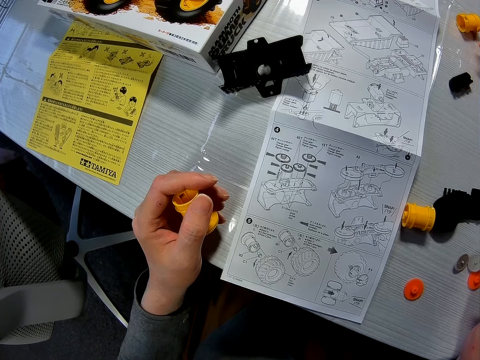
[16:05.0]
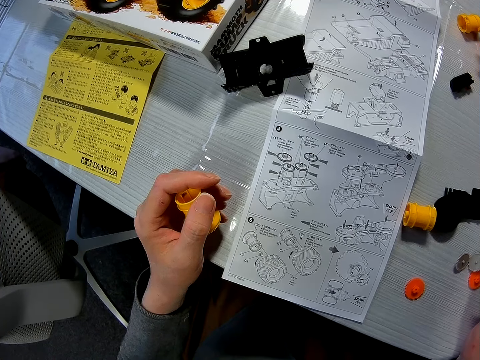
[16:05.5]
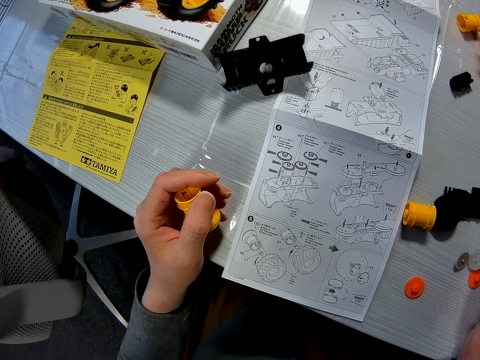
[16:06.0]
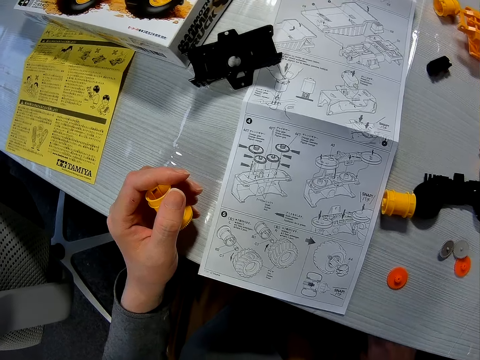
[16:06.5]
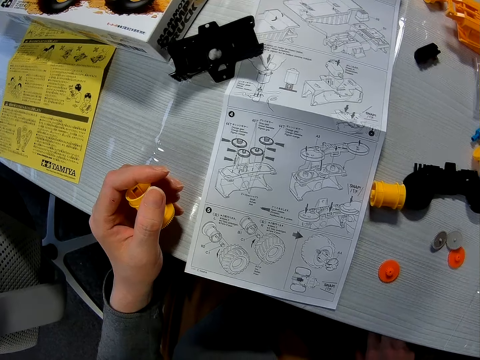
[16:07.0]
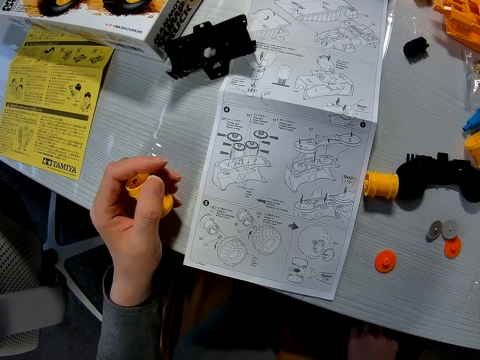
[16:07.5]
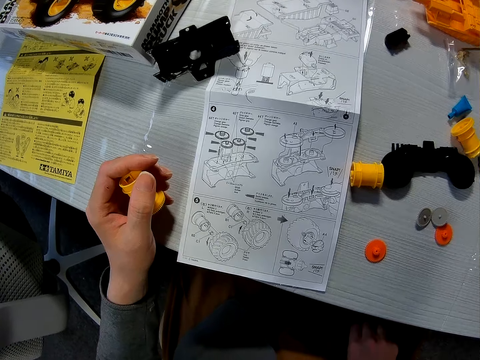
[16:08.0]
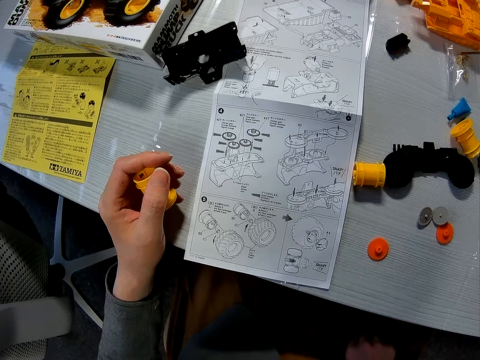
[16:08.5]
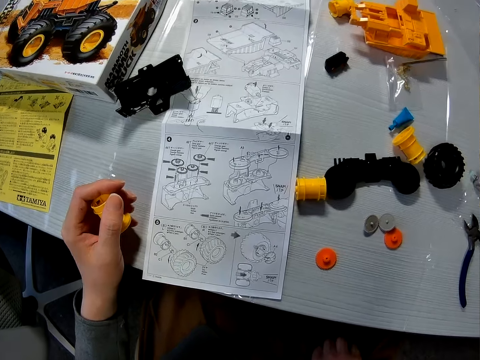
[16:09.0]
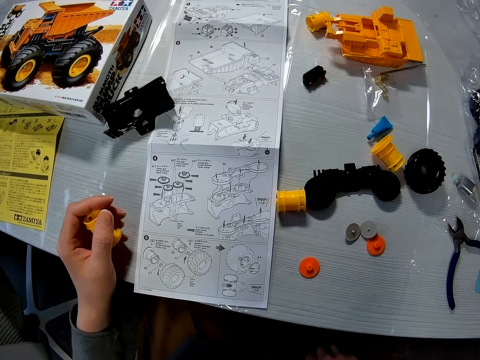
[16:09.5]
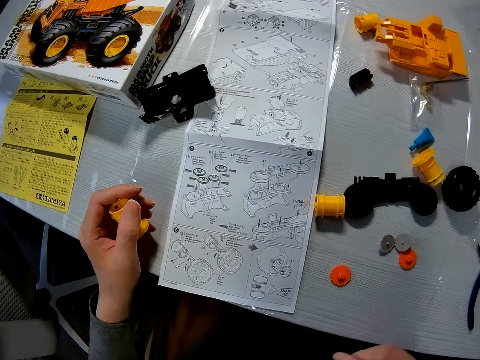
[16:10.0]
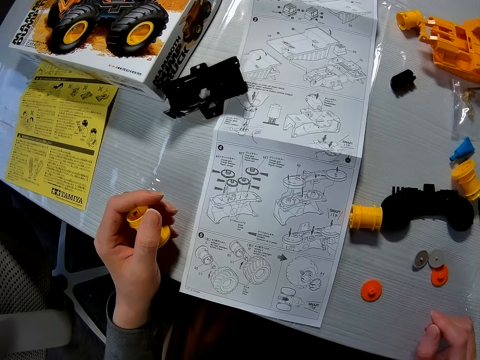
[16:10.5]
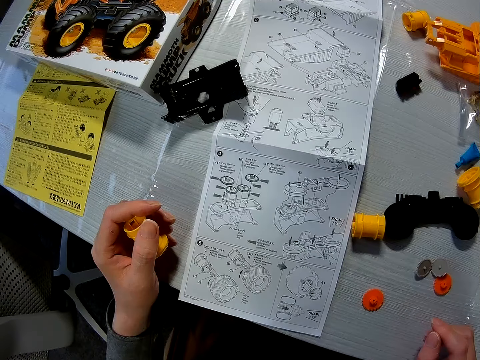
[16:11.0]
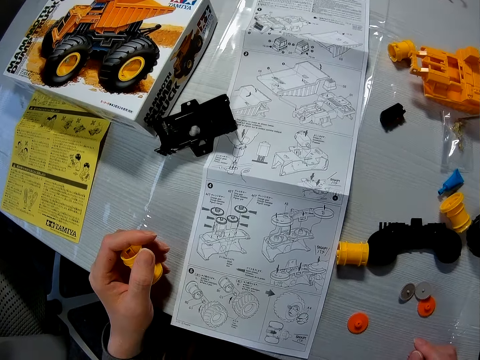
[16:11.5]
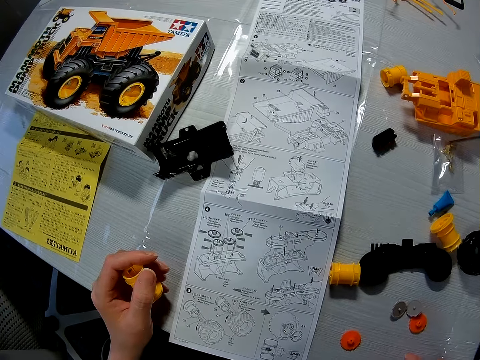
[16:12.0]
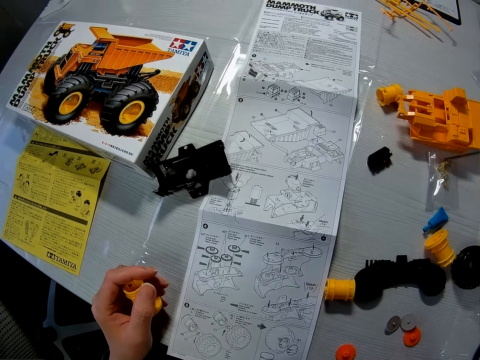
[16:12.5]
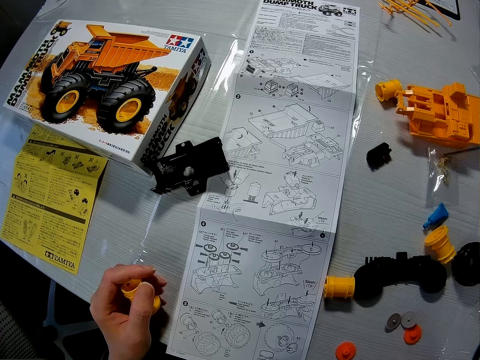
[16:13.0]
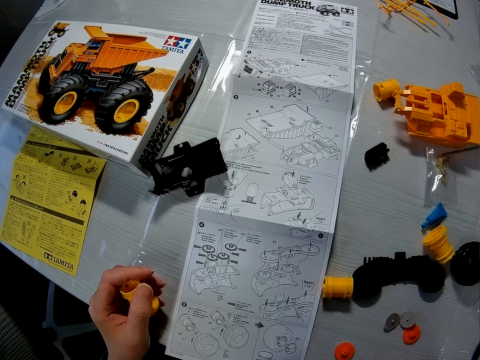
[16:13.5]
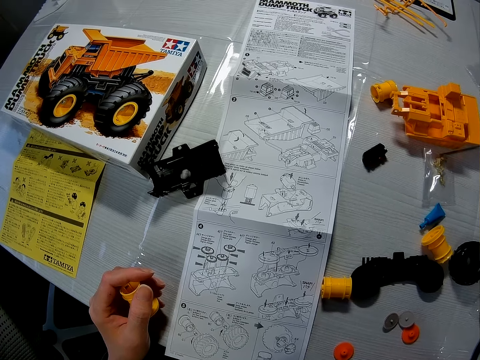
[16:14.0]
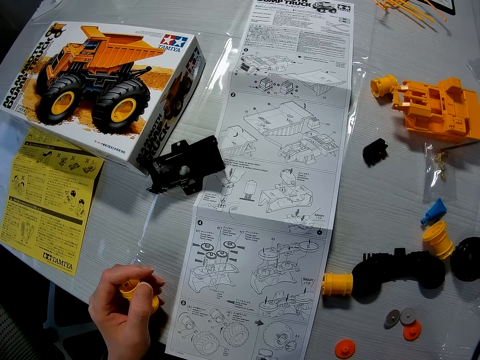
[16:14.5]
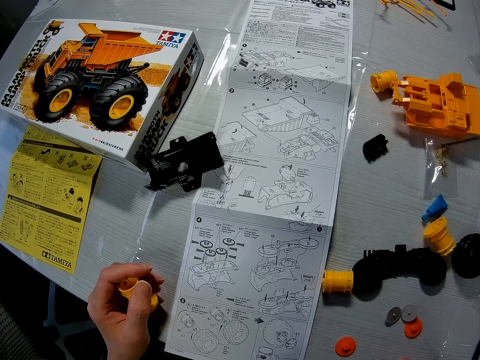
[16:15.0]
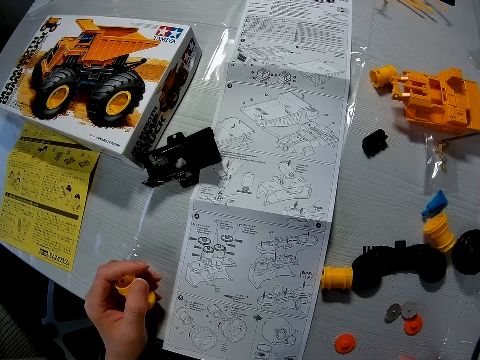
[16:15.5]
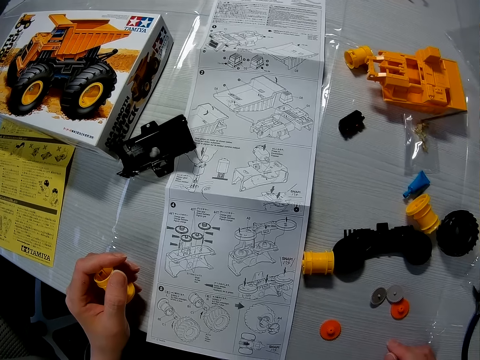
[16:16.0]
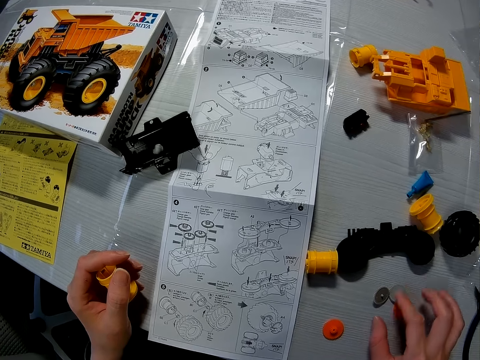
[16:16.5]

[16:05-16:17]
The camera wearer lifts up his hand and stares at the manual. He places his hand on the table and stares at the manual.

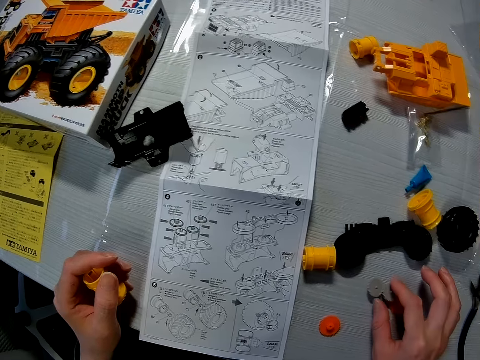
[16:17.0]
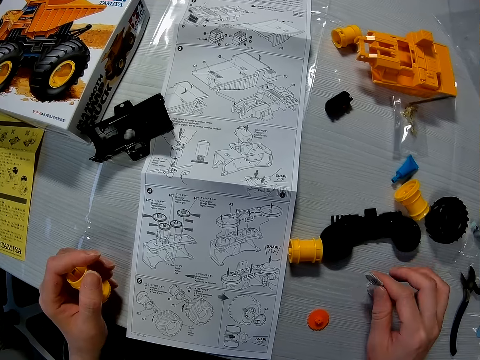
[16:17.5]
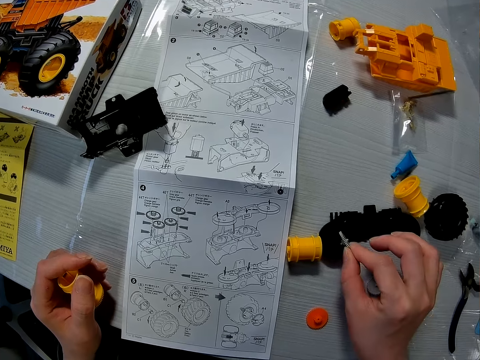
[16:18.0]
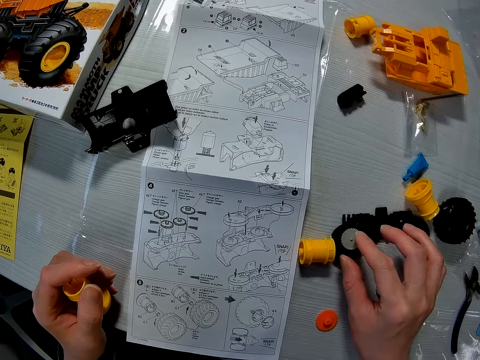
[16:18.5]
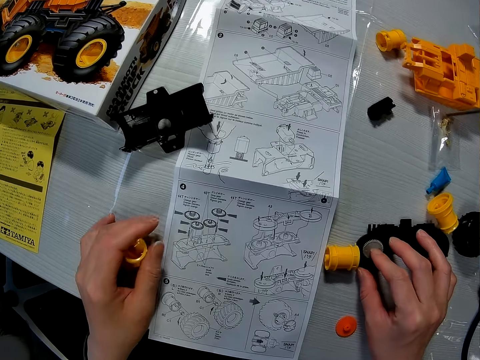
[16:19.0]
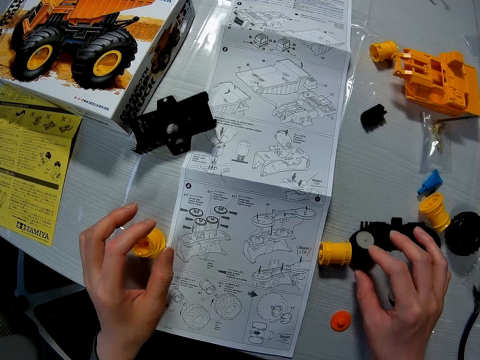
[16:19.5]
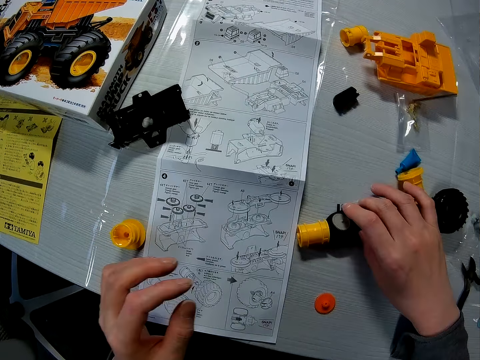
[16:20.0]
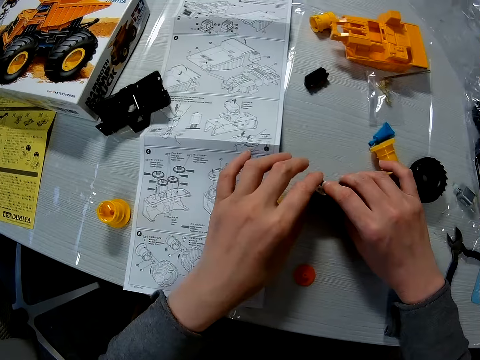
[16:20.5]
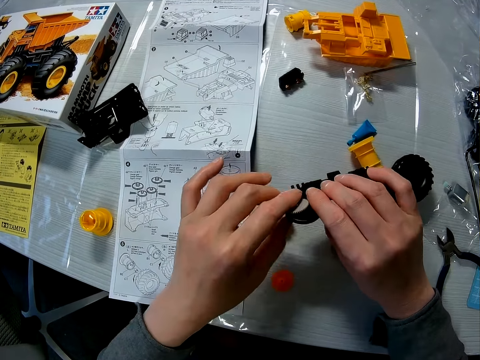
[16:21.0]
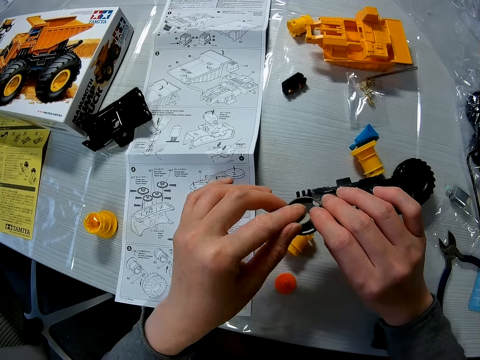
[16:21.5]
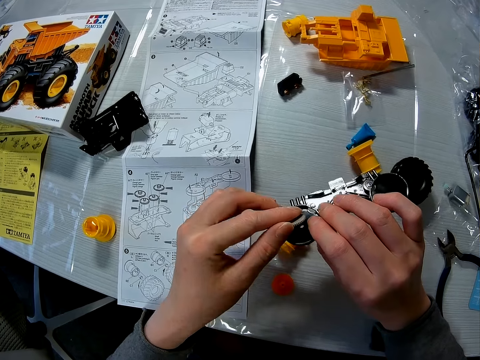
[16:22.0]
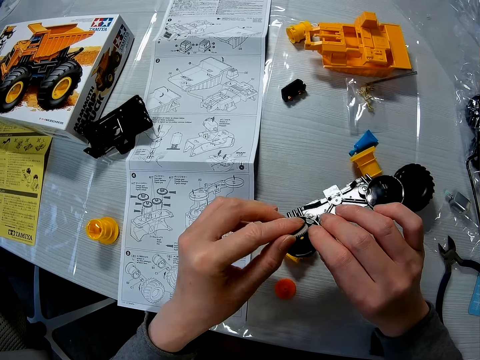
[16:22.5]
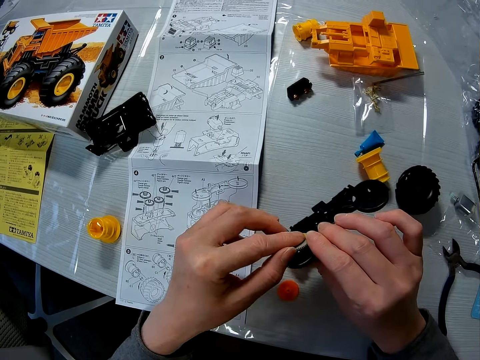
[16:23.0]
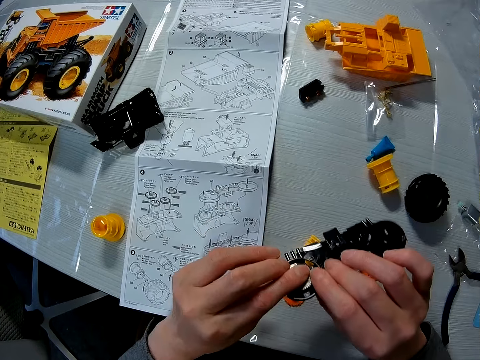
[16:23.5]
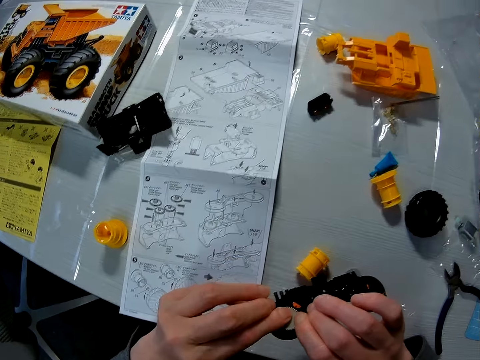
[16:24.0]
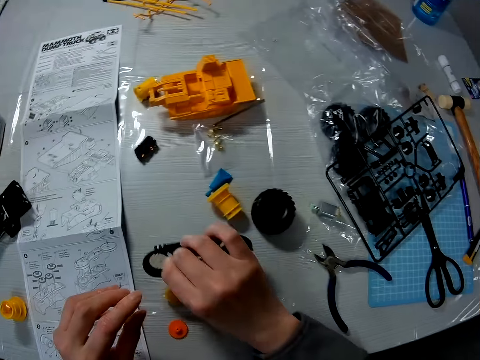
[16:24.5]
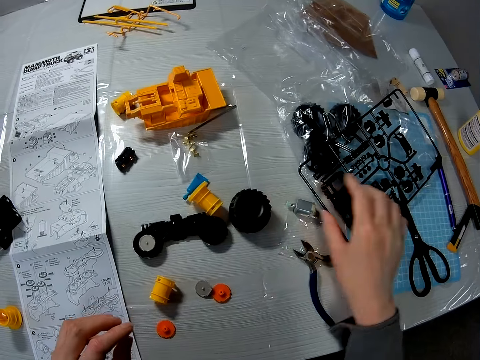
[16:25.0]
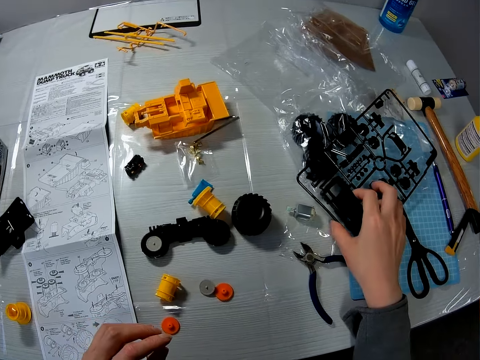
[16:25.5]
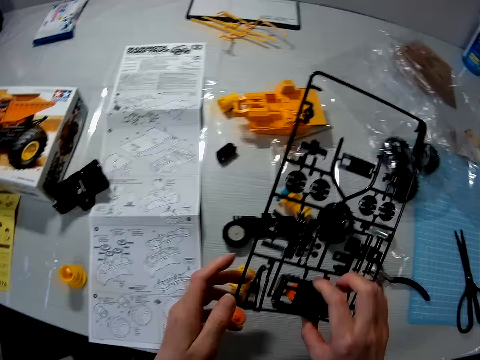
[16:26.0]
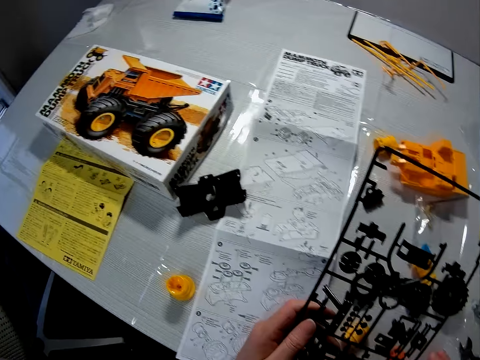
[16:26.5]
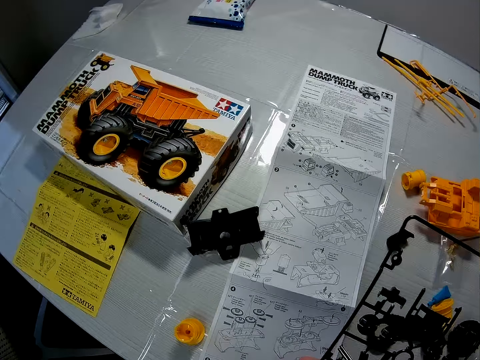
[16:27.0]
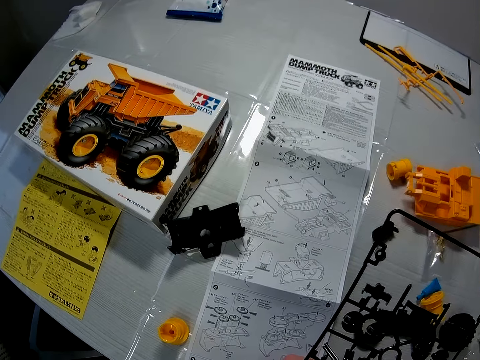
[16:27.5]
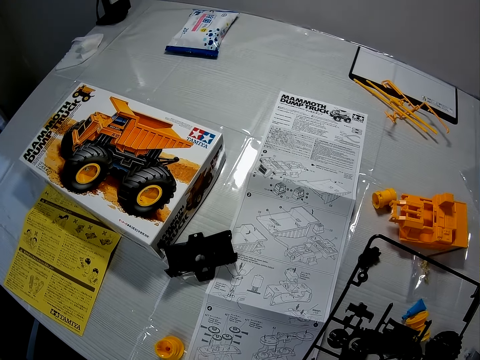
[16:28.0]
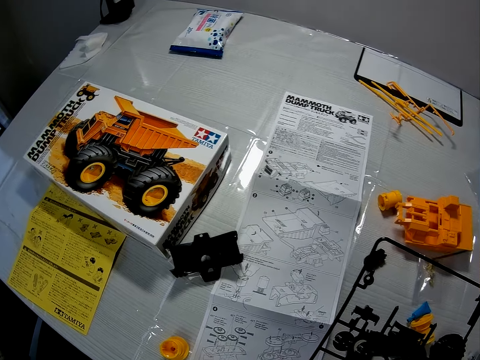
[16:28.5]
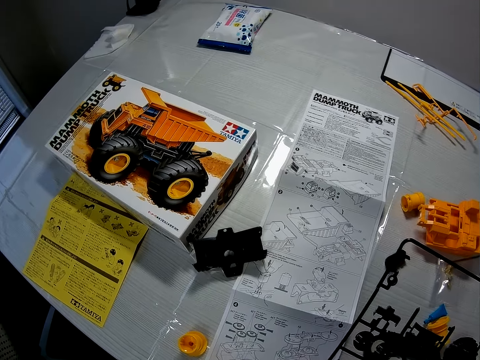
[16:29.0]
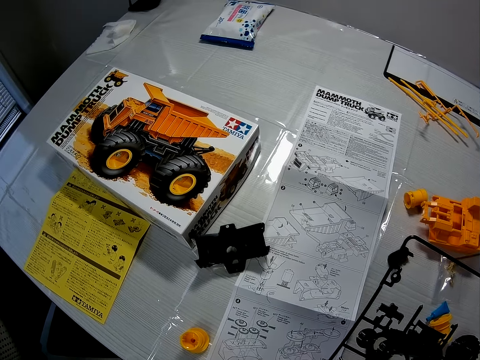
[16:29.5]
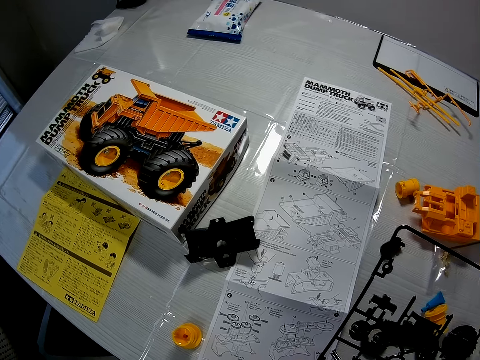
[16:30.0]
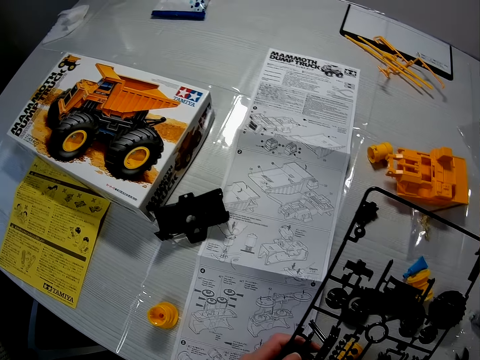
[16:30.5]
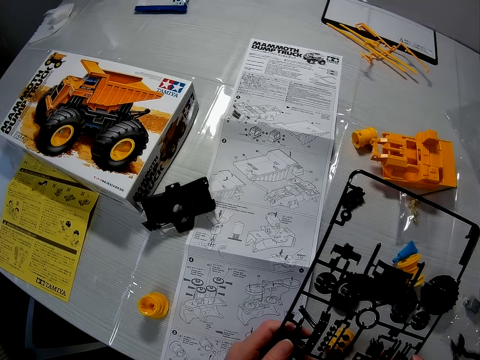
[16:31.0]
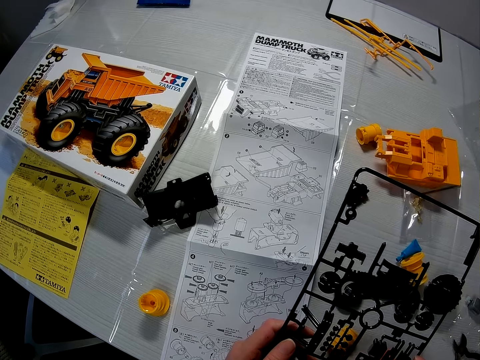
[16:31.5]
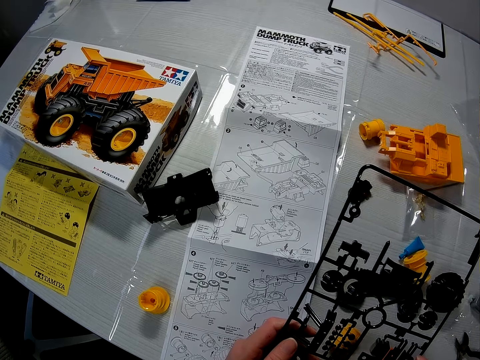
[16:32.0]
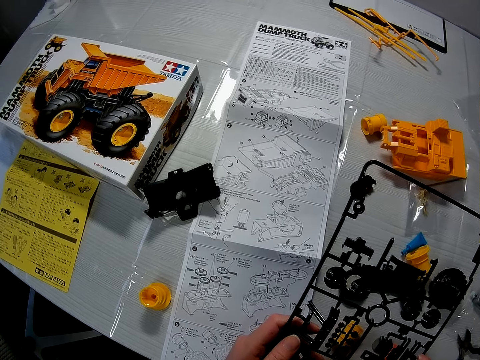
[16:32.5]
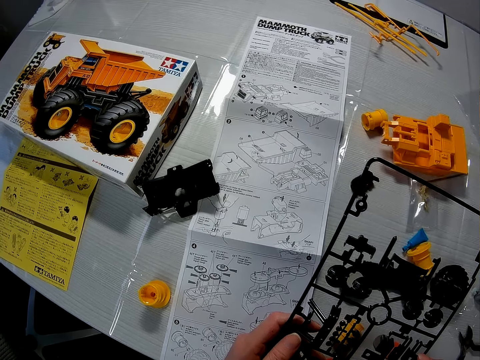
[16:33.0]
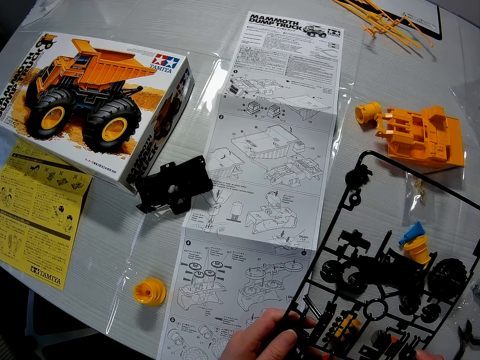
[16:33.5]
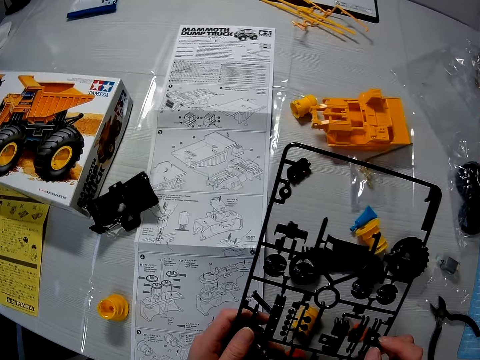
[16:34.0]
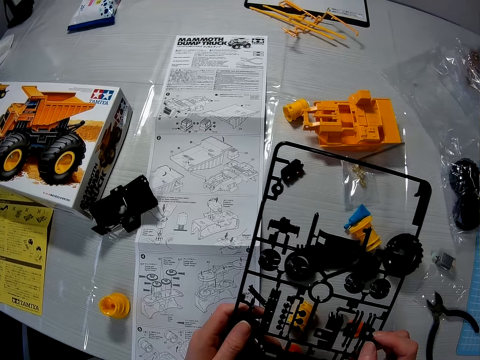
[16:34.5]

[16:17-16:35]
The camera wearer lifts up another piece of the Lego set. He holds a gear with his right hand. He places the Lego piece on top of another Lego piece and places another Lego piece on the table. He holds the Lego pieces with both his hands, lifts up the Lego pieces, and places the Lego pieces on the table. He holds another Lego piece with his hand, moves the piece towards him, and picks the set of black pieces of the toy truck with his right hand. He holds the piece with both his hands and stares at the manual.
